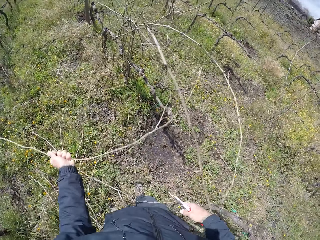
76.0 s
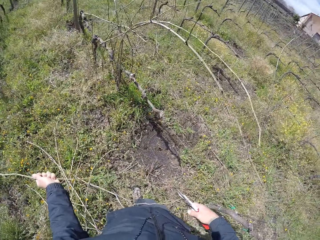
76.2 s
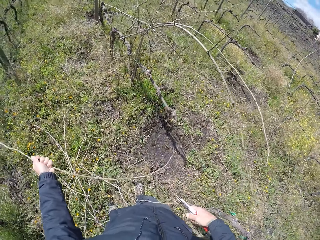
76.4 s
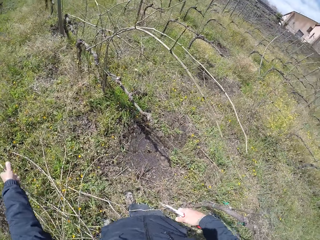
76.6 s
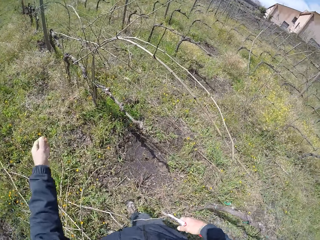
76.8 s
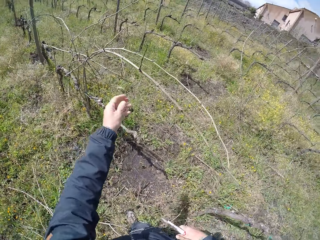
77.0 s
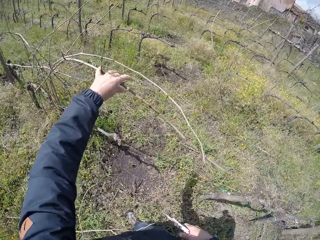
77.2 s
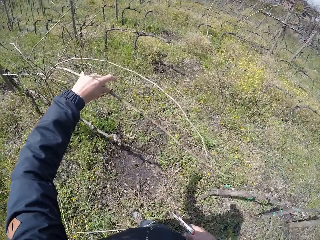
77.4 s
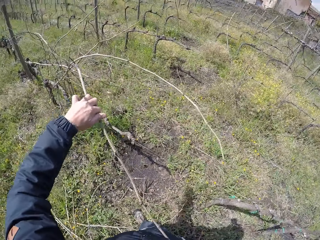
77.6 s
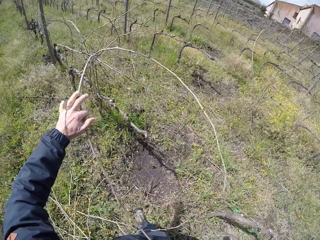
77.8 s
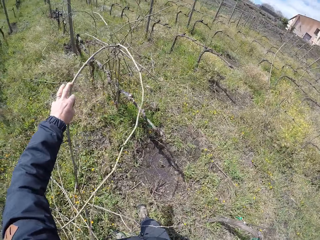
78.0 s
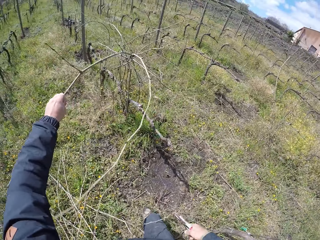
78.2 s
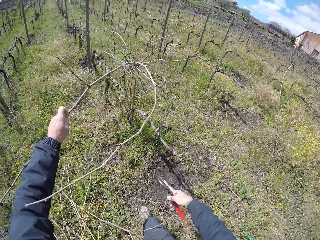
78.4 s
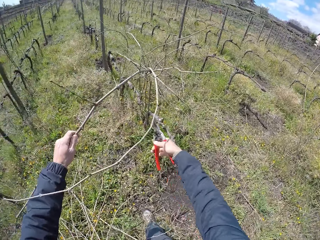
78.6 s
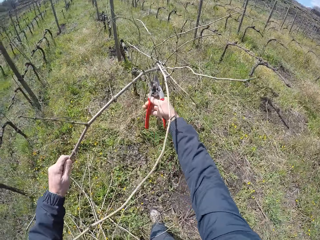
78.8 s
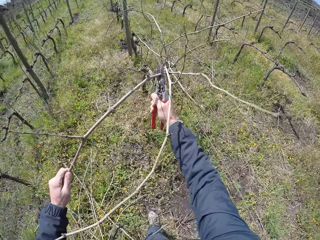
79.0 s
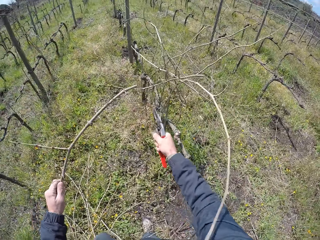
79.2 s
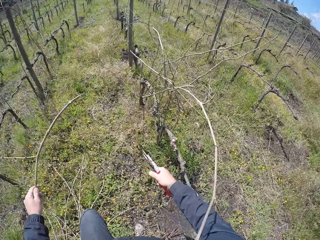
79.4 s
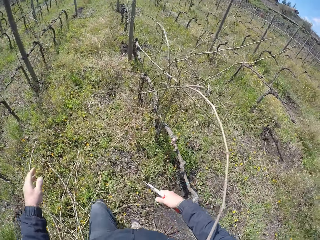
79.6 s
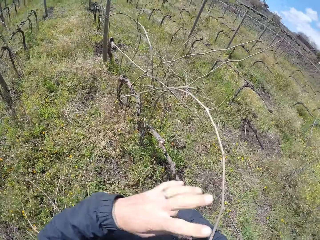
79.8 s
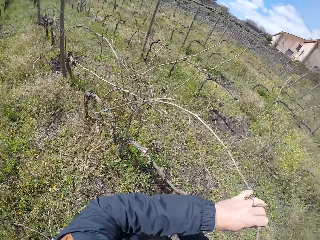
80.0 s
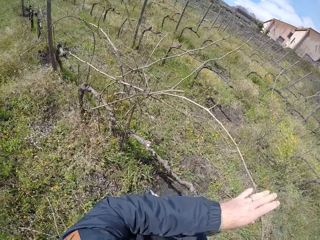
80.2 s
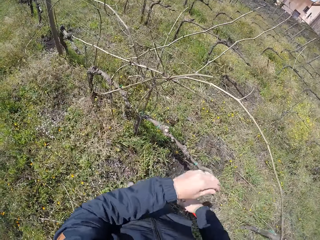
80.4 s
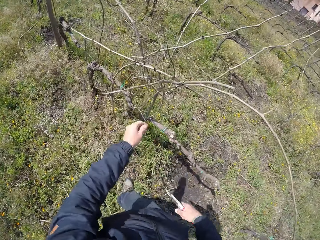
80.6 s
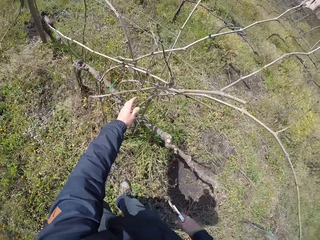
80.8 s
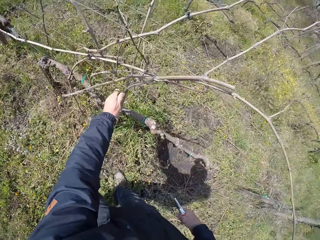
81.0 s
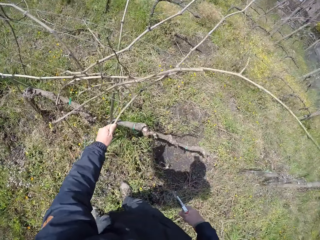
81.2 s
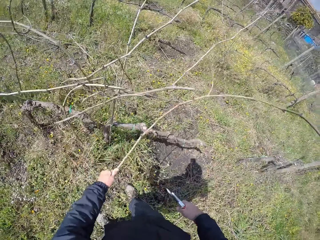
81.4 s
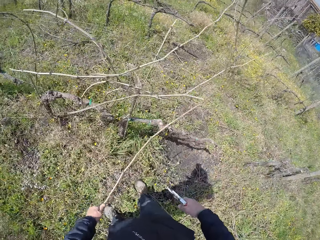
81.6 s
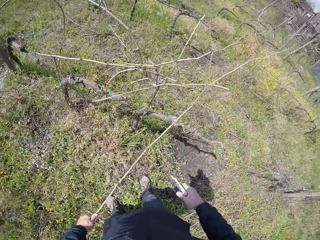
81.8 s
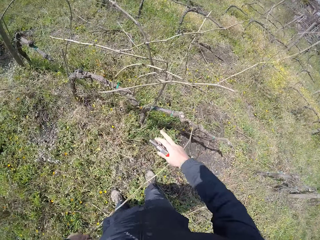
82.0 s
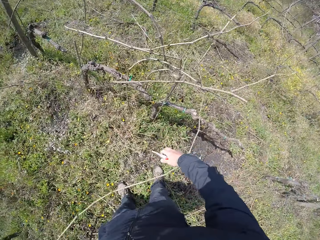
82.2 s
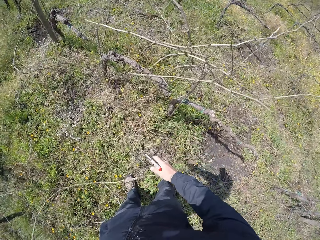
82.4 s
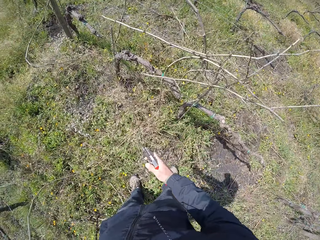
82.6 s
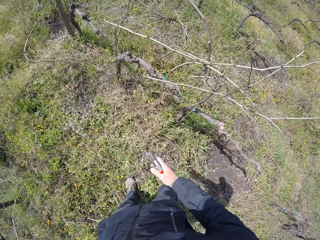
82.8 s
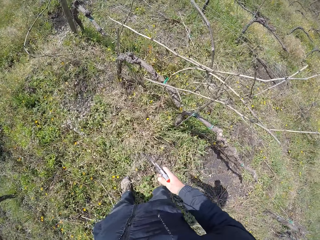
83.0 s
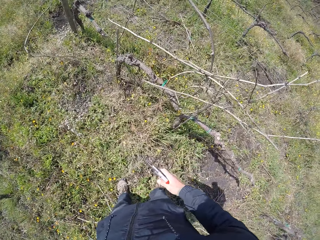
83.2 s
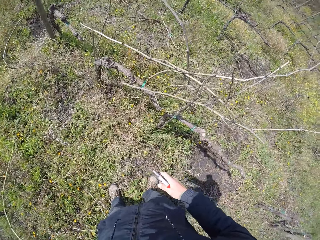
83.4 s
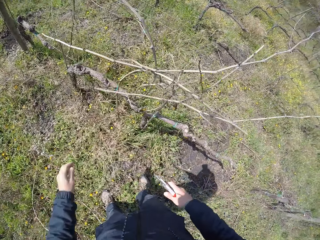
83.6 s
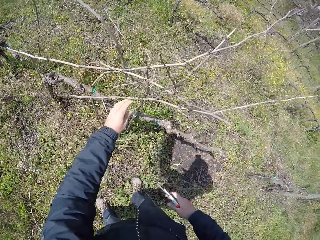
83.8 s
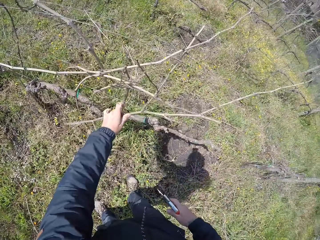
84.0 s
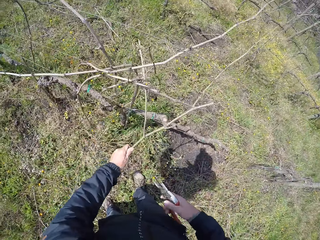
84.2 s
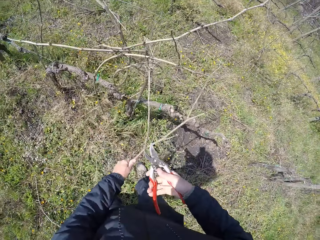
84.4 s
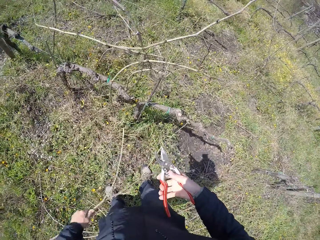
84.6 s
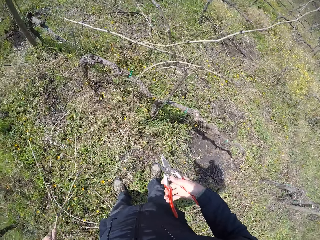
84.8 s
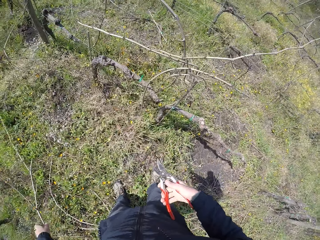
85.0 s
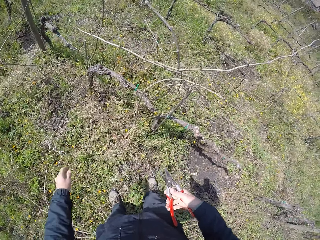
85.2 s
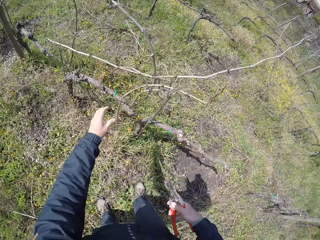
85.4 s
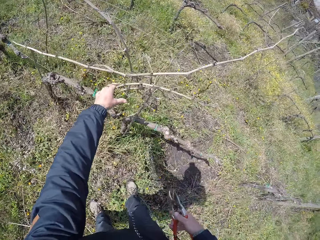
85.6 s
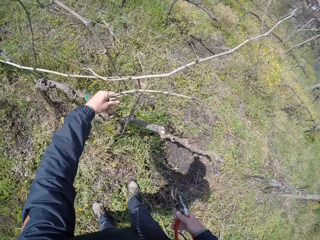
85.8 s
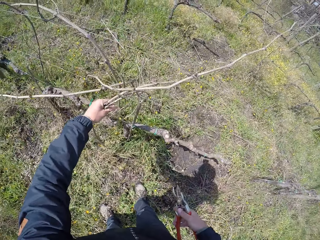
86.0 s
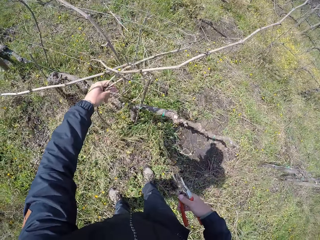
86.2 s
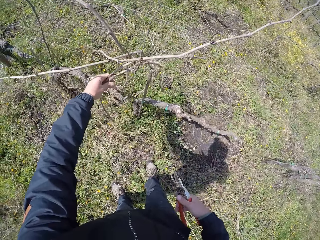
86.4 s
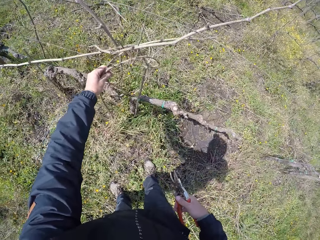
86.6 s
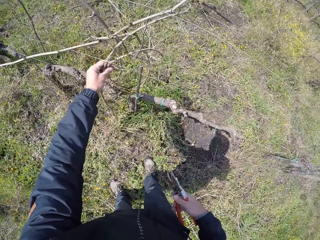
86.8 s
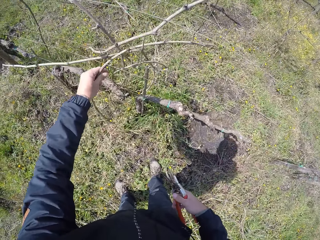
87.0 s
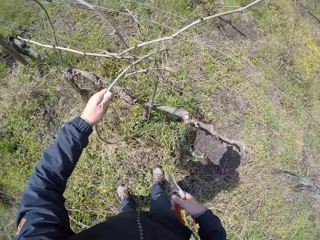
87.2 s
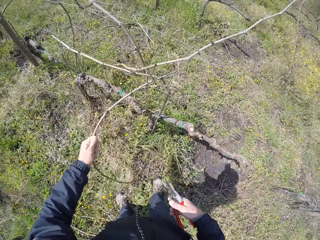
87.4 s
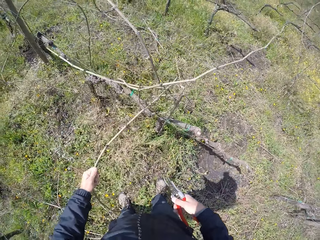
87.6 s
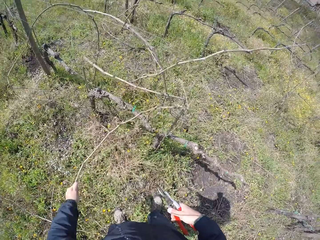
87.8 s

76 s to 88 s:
The camera wearer drops the twig in his left hand on the ground. He pulls a twig with his left hand. He cuts the twig in his left hand with the pruner, a pruning shear, in his right hand. He drops the twig in his left hand on the ground. He touches the twig with his hand. He pulls a twig with his left hand. He holds the twig with both hands. He drops the twig in his left hand on the ground. He pulls a twig with his left hand. He places the twig in his left hand on the ground. He pulls twigs from the wired fence with his left hand.

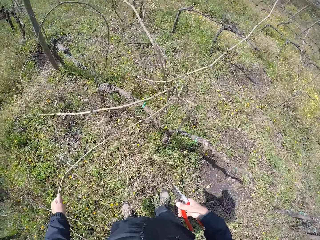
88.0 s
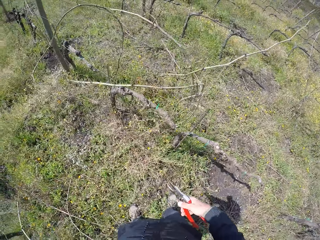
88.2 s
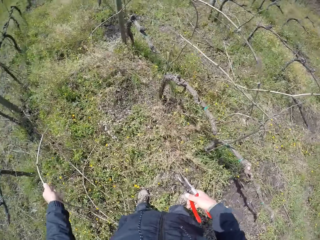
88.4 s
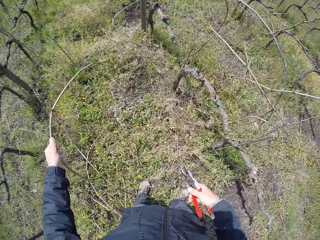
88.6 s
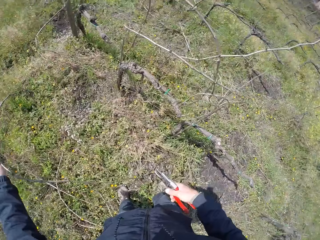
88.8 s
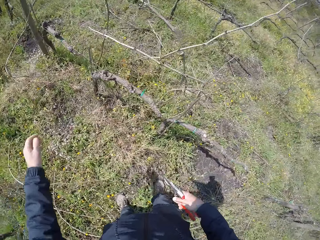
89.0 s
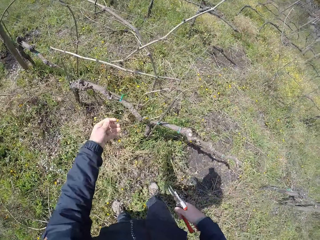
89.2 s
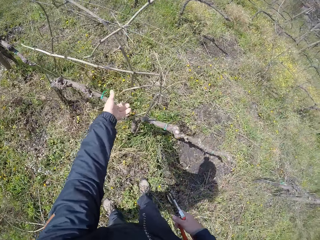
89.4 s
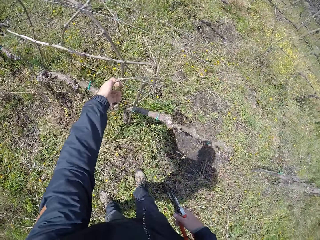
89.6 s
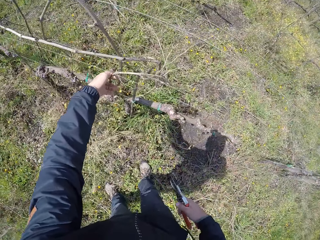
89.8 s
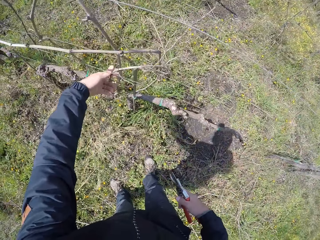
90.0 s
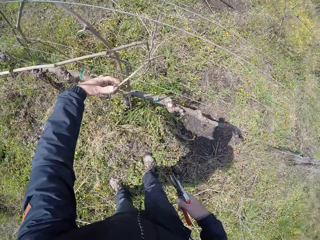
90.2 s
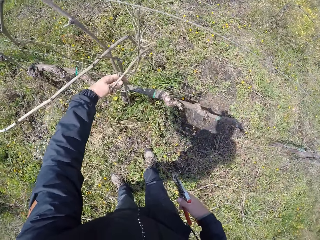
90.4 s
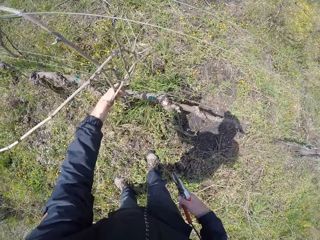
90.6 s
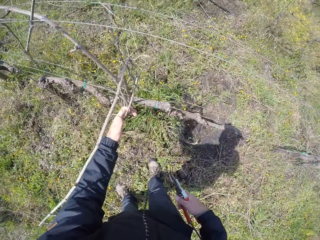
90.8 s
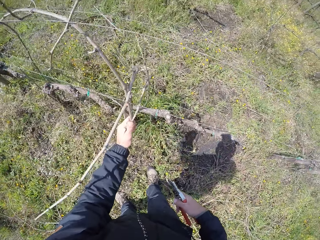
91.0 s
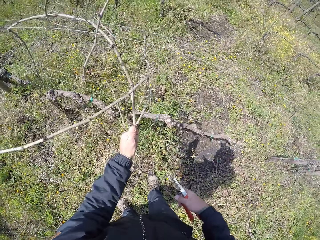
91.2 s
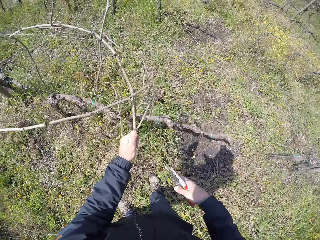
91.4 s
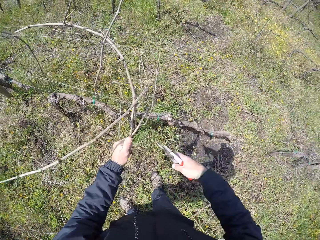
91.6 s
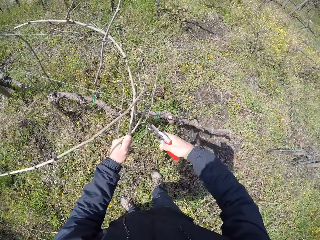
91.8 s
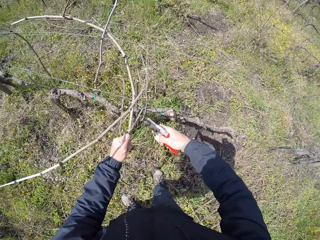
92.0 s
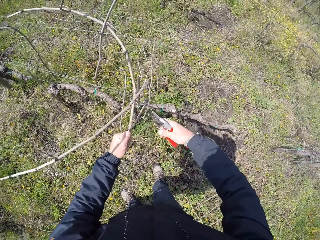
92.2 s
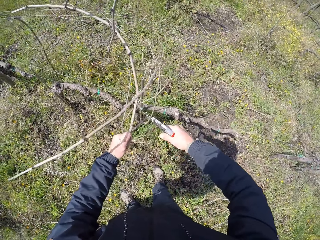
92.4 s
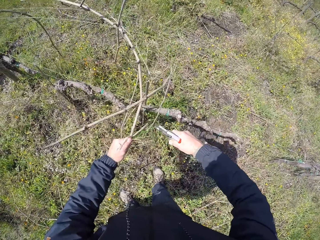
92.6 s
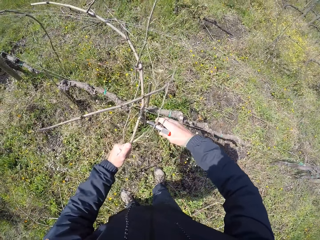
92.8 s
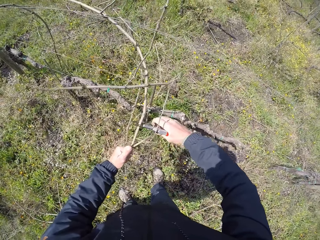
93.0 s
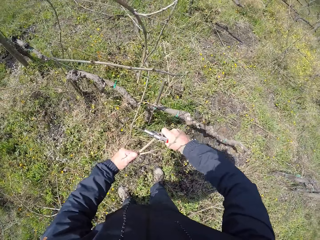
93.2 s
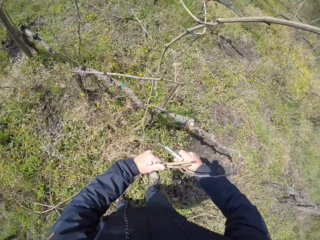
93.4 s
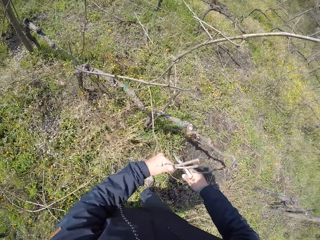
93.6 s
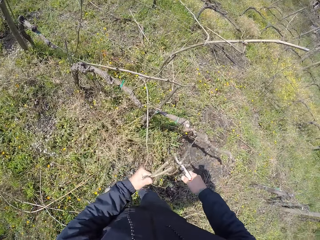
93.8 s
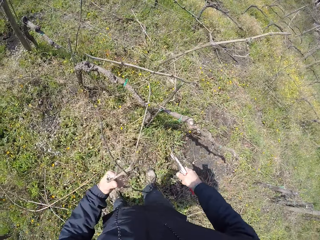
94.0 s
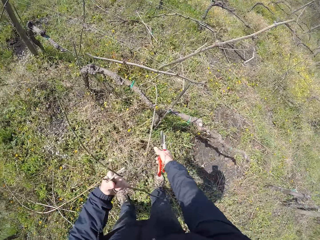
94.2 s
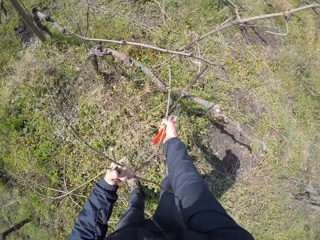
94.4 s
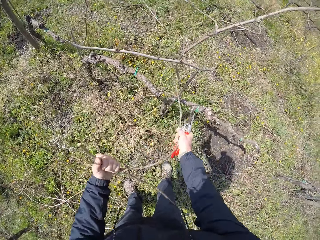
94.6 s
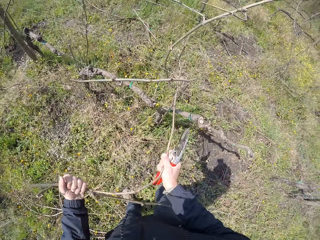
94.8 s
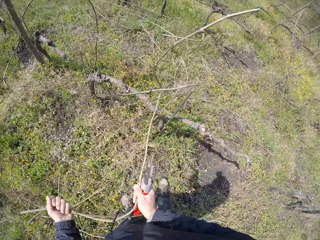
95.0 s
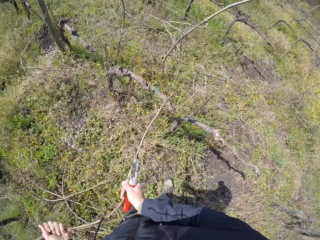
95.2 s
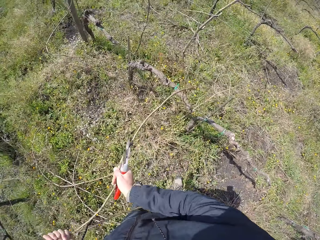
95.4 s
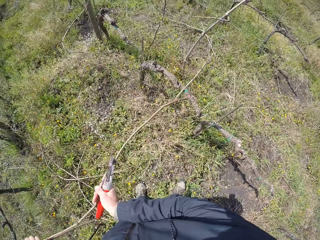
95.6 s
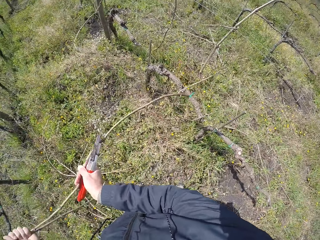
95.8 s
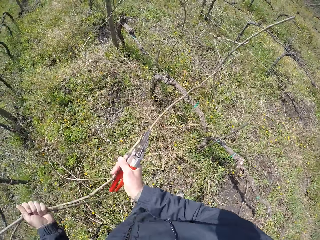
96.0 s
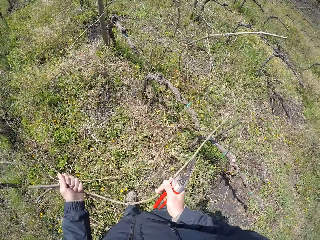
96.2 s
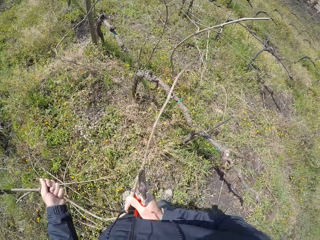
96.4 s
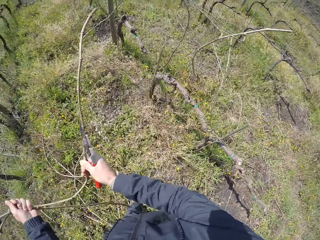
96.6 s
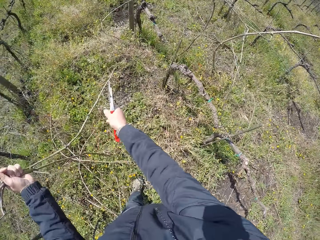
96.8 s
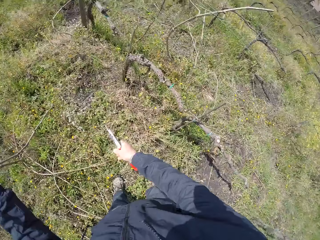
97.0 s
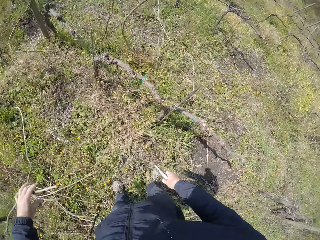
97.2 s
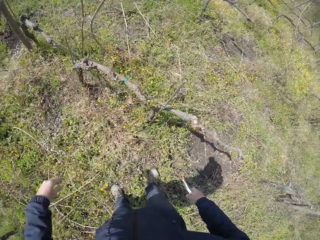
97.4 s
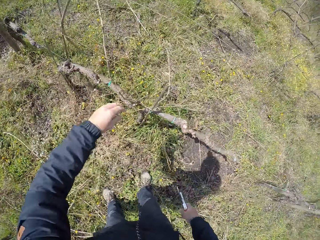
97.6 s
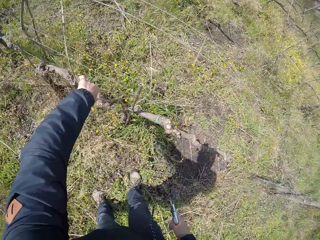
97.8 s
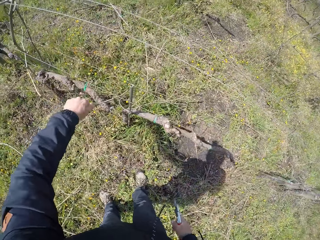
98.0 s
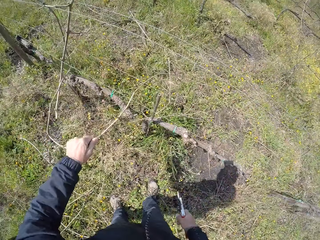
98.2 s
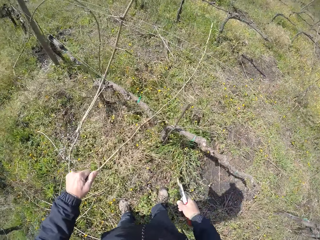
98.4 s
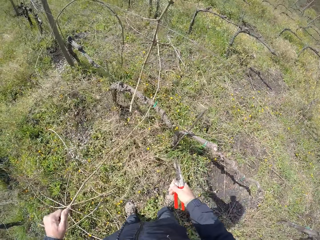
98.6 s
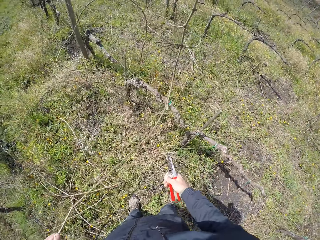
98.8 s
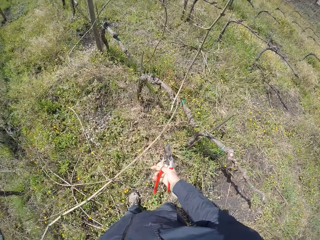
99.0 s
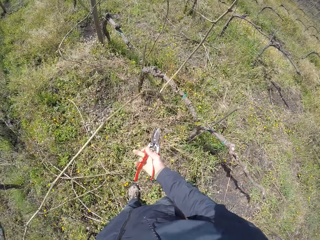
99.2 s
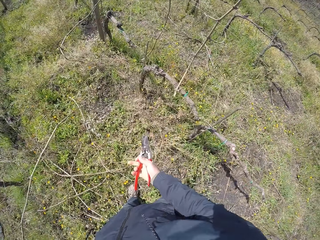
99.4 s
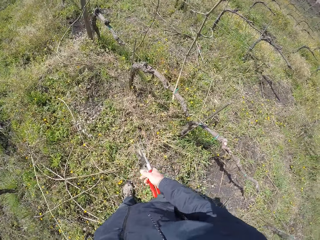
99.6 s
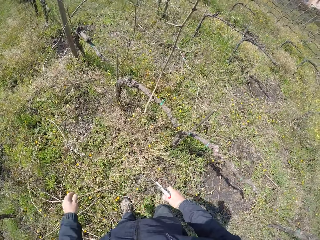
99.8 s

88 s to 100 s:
The camera wearer drops the twigs in his left hand on the ground. He pulls twigs from the wired fence with his left hand. He cuts the twig in his left hand with the pruner, a pruning shear, in his right hand. He pulls the twigs with his both hands. He holds the twig with both hands. He drops the twigs in his left hand on the ground. He pulls a twig with his left hand. He picks the twig with his hand. He drops the twig in his left hand on the ground.
